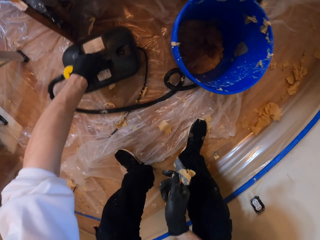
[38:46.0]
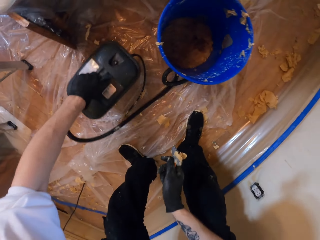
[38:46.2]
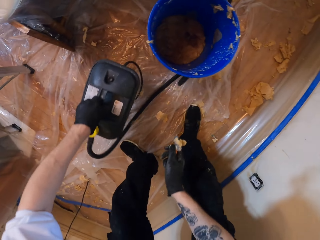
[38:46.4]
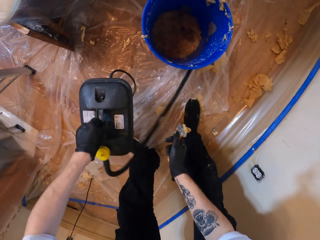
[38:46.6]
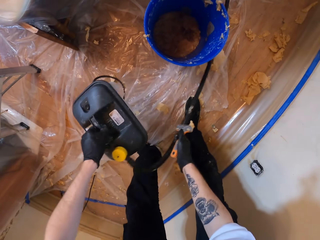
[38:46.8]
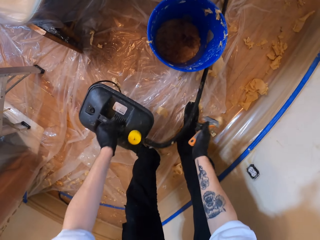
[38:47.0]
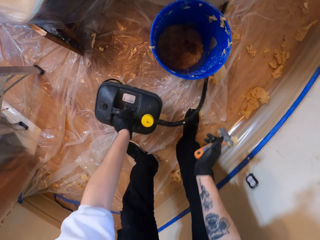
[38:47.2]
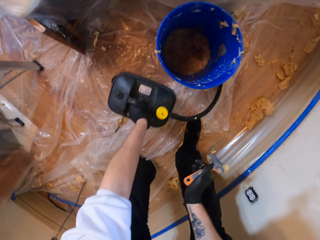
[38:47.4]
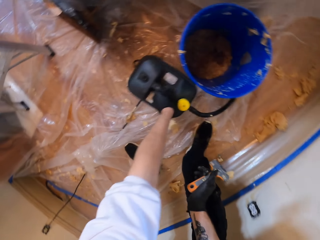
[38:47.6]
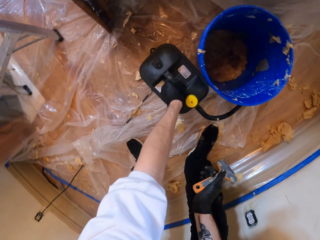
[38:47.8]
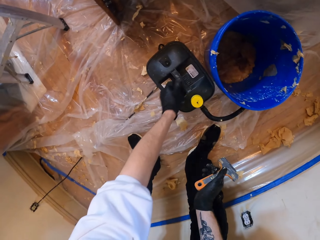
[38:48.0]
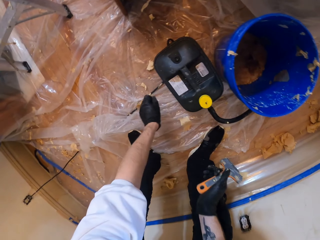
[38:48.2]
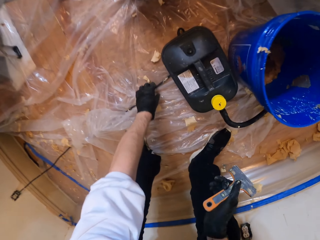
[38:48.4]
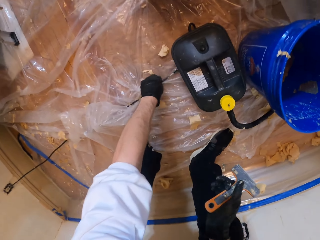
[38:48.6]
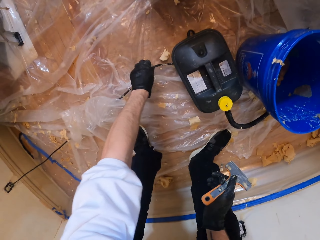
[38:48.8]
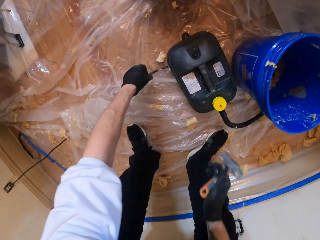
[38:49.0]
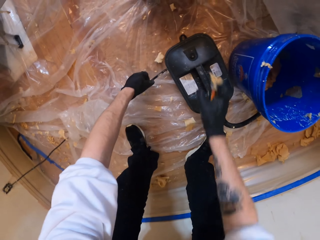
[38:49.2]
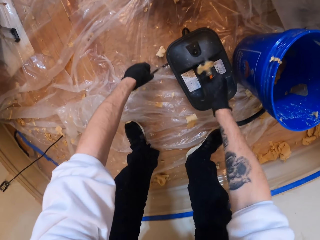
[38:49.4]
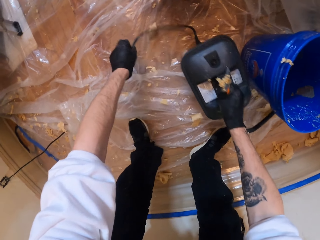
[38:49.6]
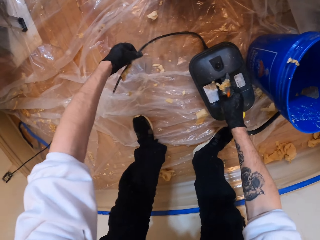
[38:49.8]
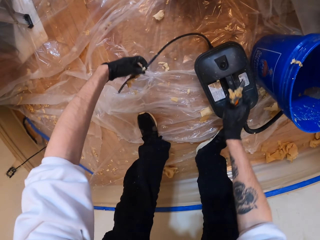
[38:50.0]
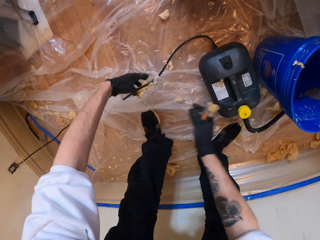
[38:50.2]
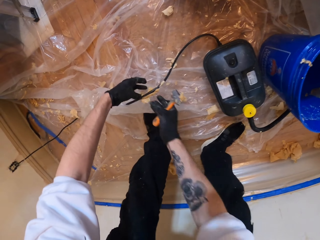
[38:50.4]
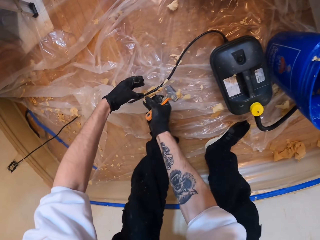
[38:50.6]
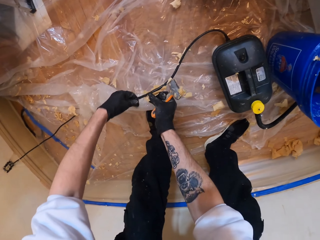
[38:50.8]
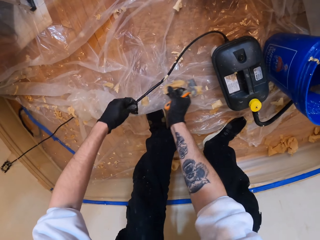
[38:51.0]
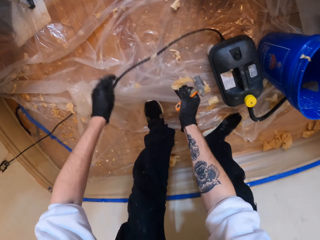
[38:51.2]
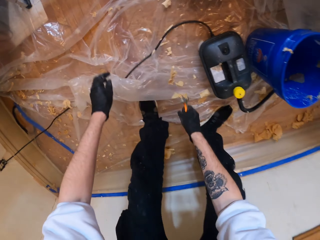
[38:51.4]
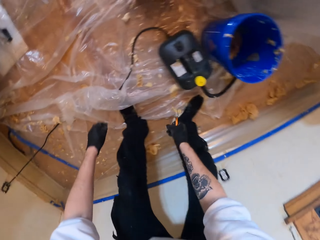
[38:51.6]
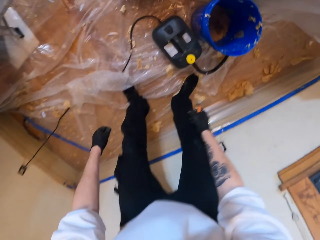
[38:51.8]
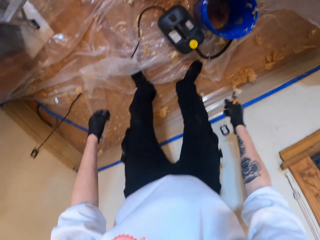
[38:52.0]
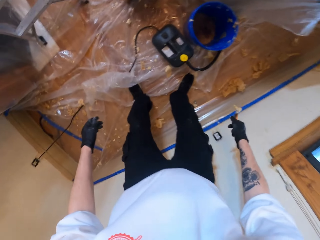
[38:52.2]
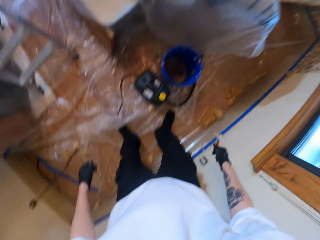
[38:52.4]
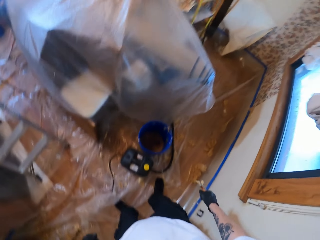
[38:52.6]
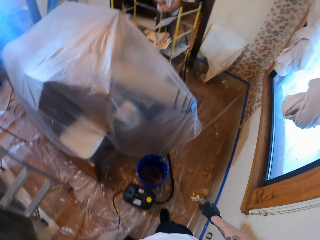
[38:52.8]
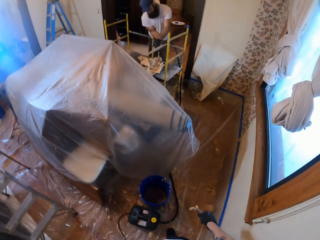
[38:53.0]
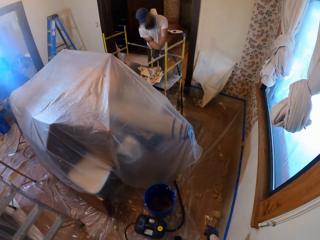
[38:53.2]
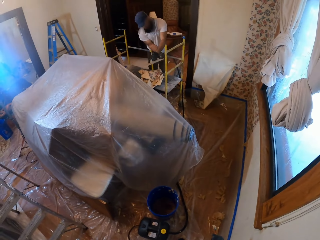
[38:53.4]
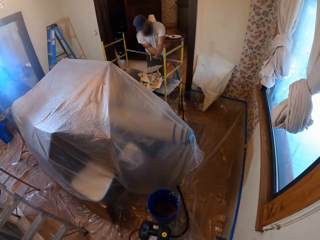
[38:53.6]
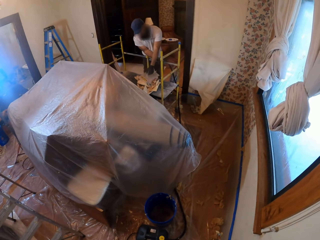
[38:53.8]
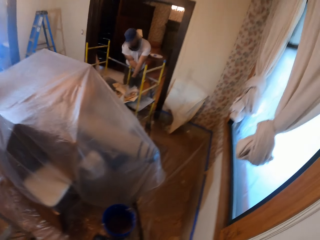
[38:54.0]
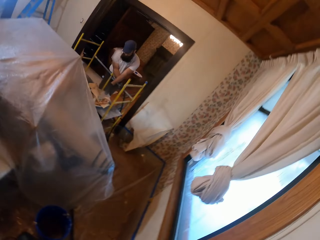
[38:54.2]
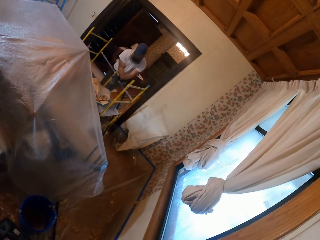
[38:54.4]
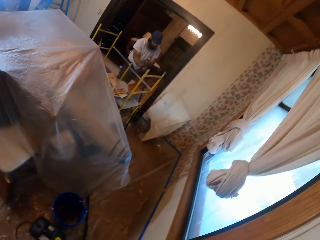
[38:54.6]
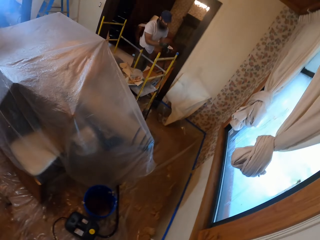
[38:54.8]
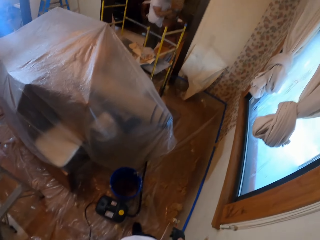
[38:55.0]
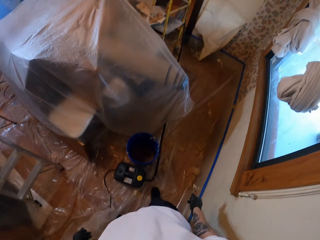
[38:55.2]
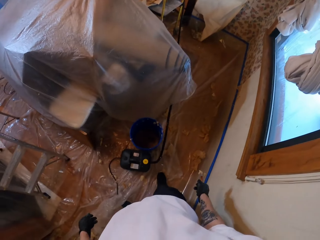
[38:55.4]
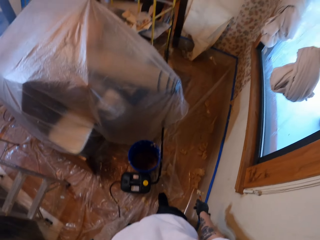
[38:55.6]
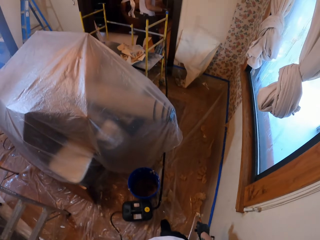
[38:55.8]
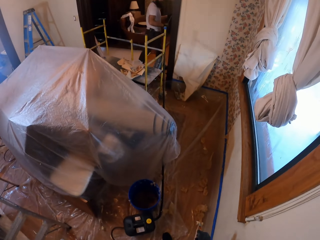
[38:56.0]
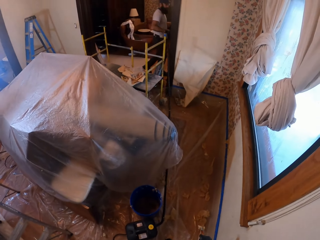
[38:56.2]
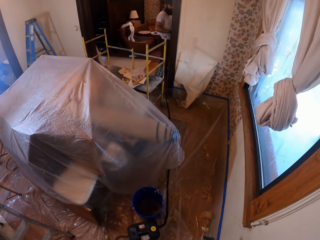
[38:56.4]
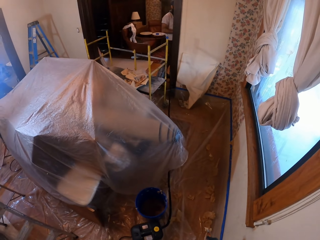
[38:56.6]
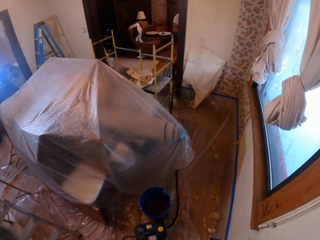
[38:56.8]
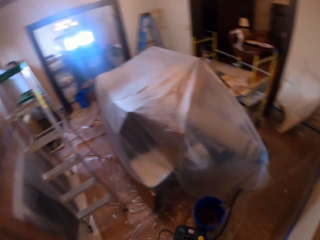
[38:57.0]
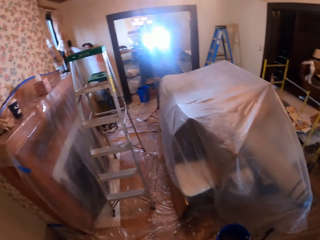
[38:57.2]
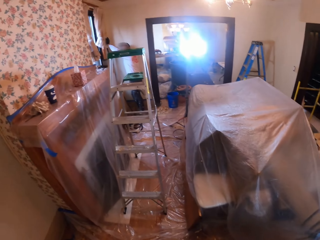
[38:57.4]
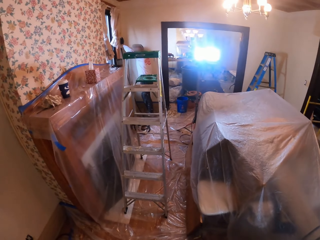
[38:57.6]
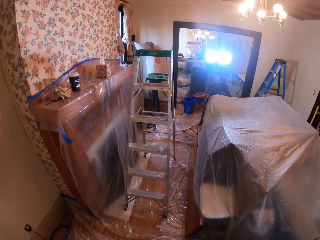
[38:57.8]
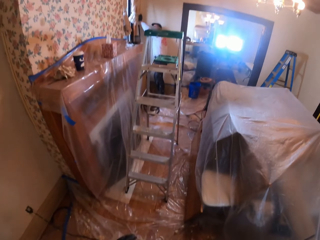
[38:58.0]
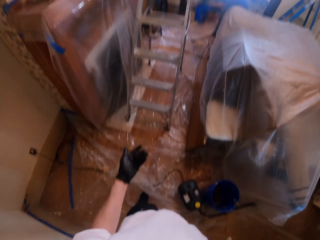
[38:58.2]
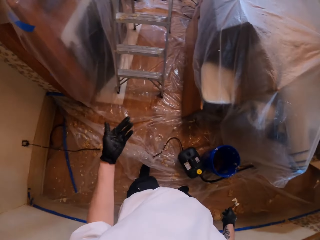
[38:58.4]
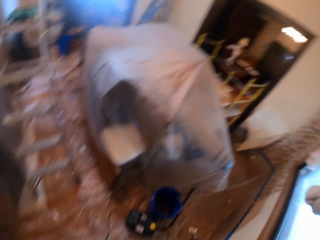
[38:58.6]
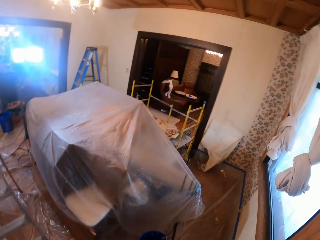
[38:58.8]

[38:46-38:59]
The camera wearer picks up the electric roller machine. They hold the machine. They put the electric roller machine aside. They remove stuck wallpaper from the cable. A person stands beside the metallic stand. The person walks to the next room.

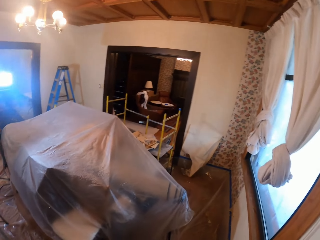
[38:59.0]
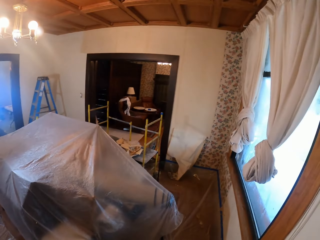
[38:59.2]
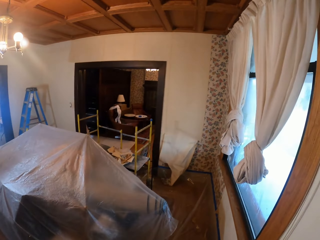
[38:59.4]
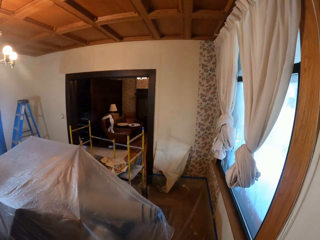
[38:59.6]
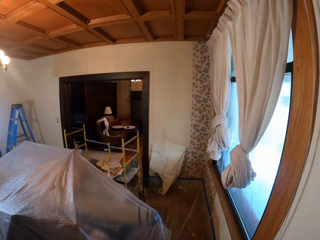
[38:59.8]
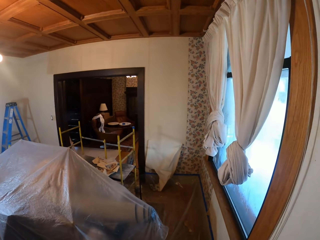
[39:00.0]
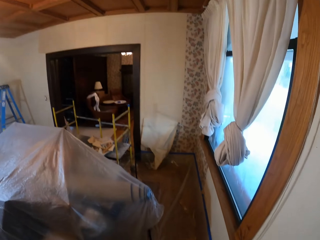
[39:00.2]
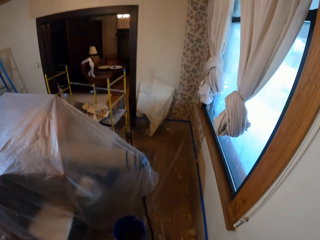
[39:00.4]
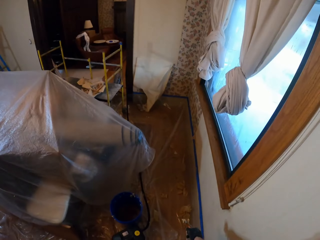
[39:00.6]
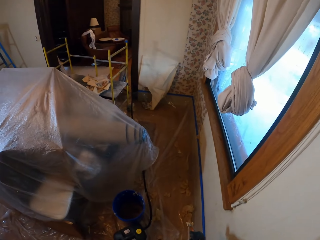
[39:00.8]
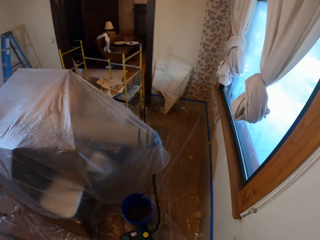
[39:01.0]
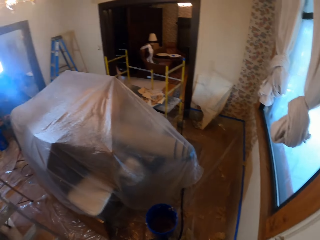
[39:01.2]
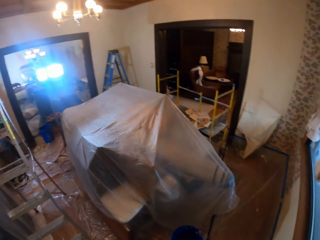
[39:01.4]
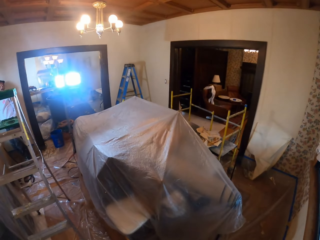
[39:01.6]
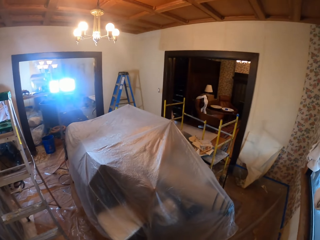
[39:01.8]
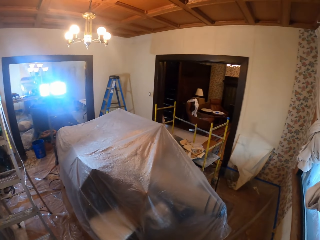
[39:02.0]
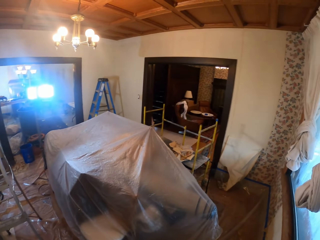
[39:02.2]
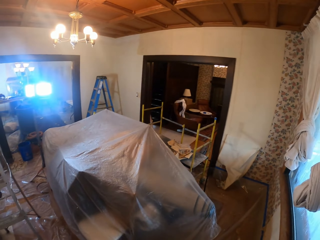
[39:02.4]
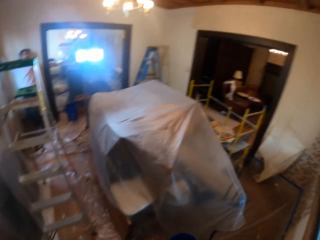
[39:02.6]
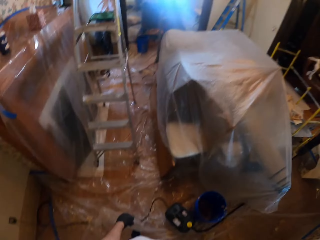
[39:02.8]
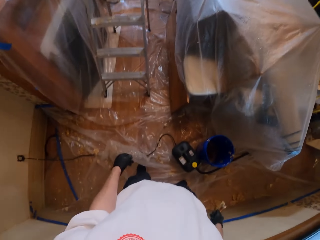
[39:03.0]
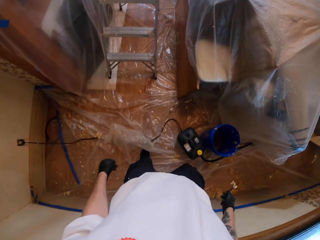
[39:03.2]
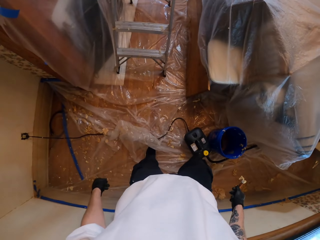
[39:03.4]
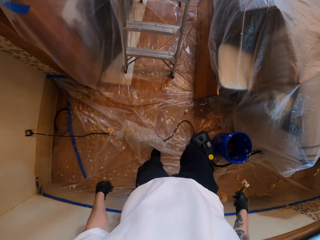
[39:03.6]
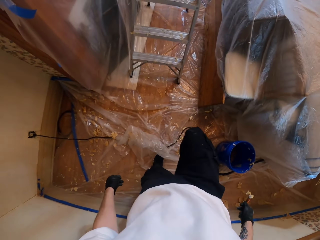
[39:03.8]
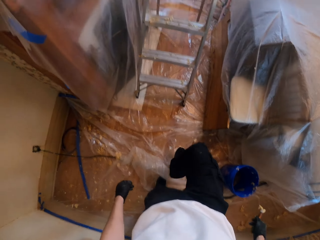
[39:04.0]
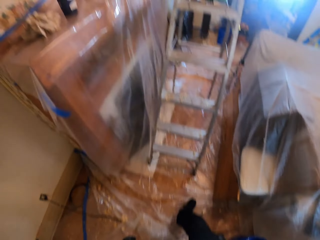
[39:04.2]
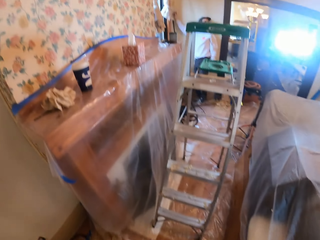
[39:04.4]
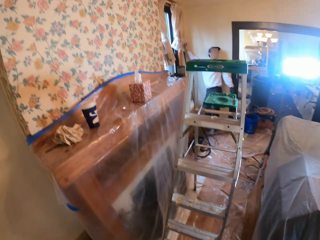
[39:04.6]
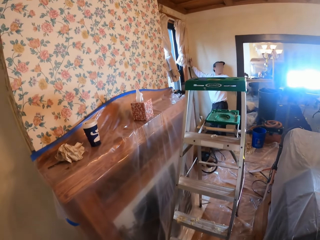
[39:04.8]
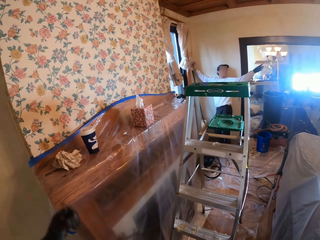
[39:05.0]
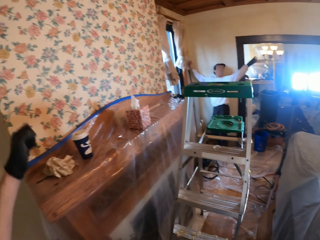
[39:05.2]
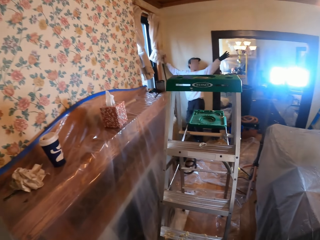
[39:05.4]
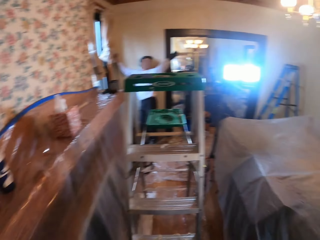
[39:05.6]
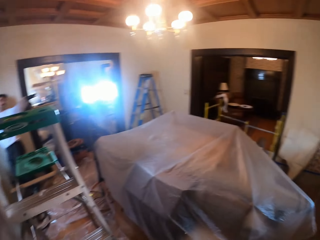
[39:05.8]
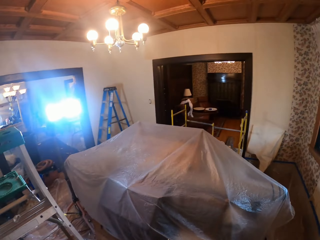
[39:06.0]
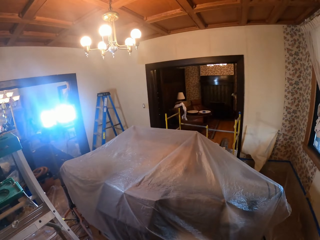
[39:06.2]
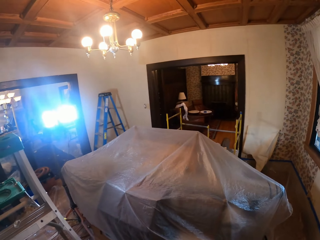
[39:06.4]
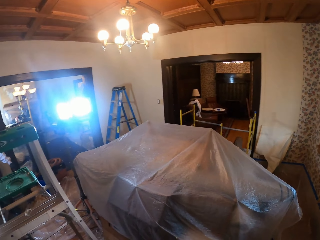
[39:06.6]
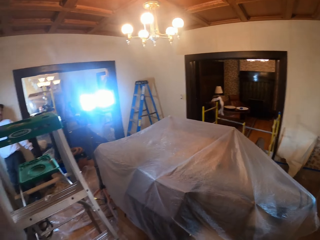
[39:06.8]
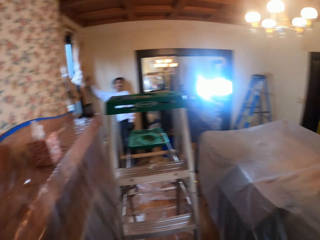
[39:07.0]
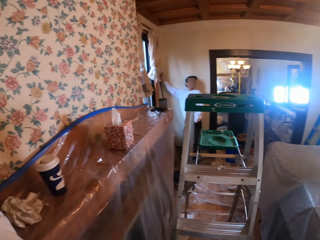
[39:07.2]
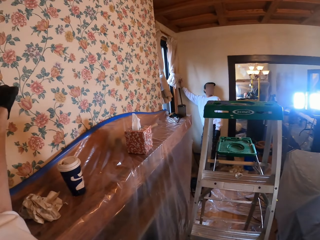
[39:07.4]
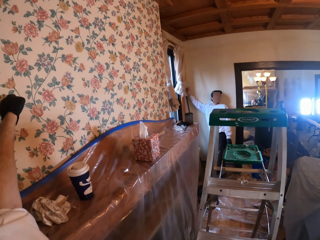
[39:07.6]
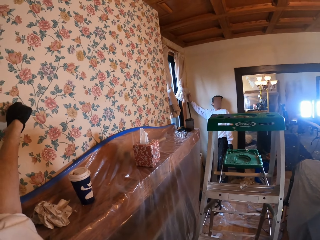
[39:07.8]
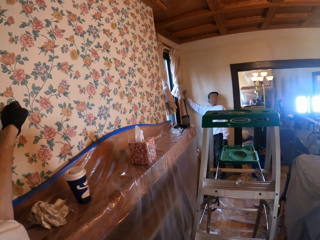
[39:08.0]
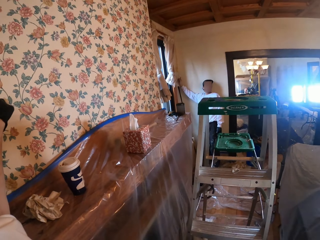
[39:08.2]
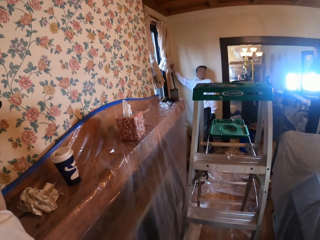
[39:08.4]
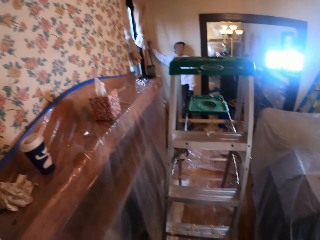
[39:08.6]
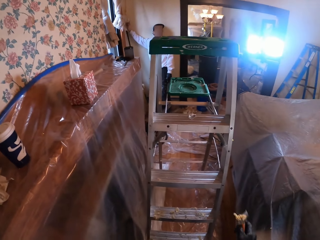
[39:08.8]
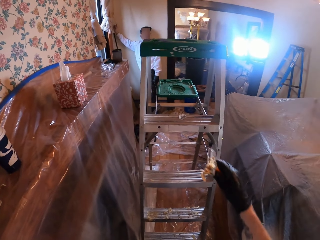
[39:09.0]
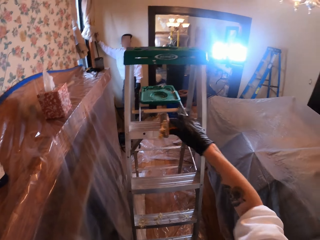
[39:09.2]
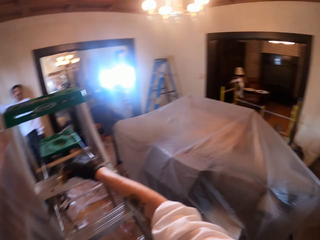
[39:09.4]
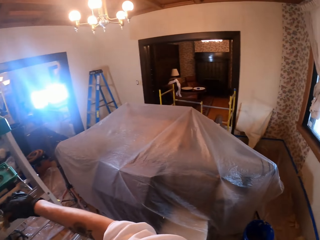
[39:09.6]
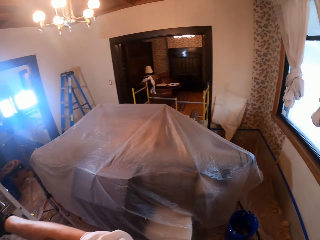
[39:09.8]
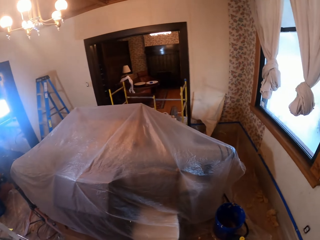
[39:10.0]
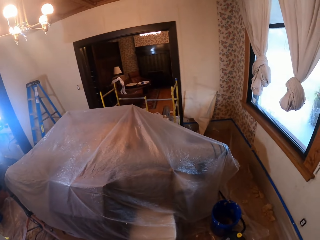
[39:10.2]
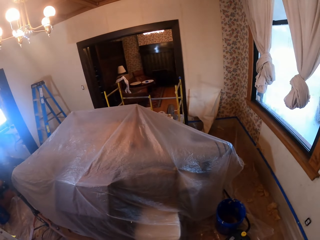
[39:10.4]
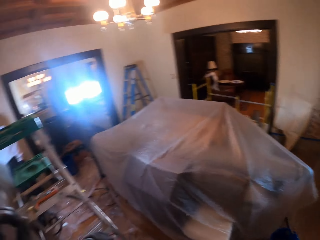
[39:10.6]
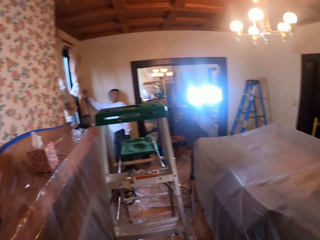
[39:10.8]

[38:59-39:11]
The camera wearer looks at the curtains. They look around. A person raises the left hand. The camera wearer touches the wallpaper. They put something on the ladder.
